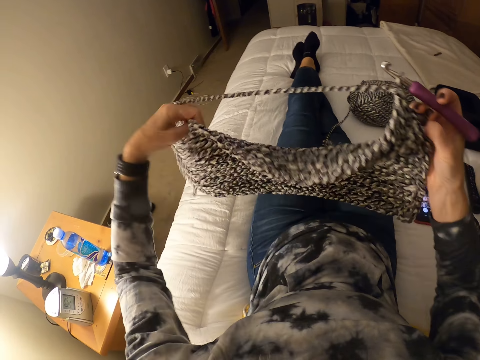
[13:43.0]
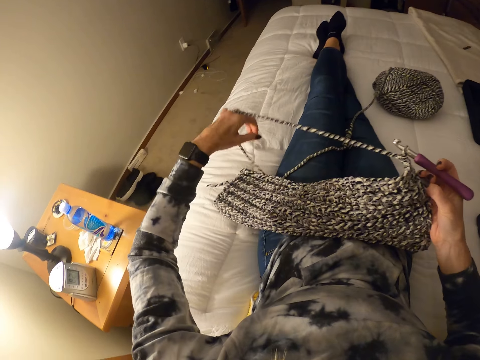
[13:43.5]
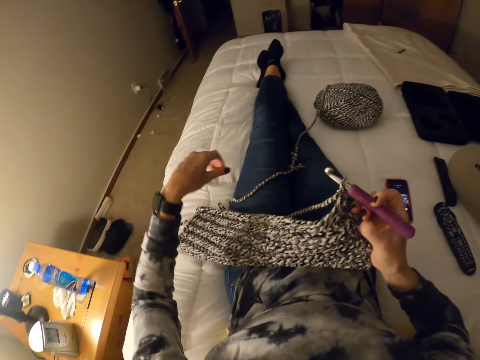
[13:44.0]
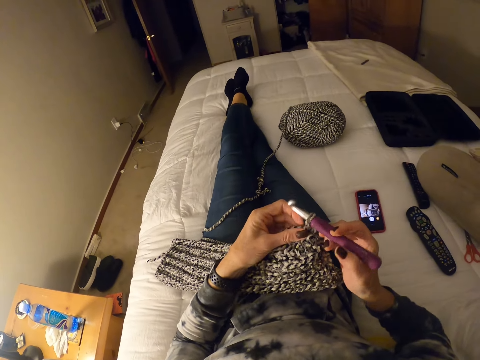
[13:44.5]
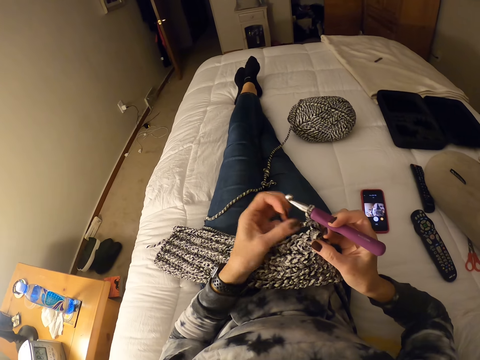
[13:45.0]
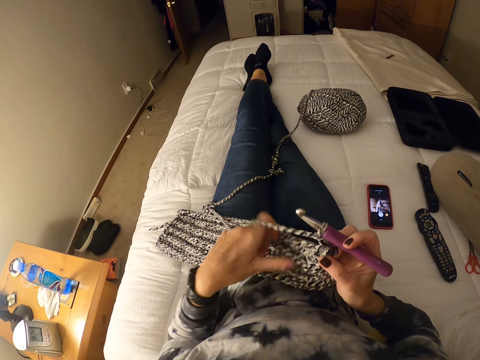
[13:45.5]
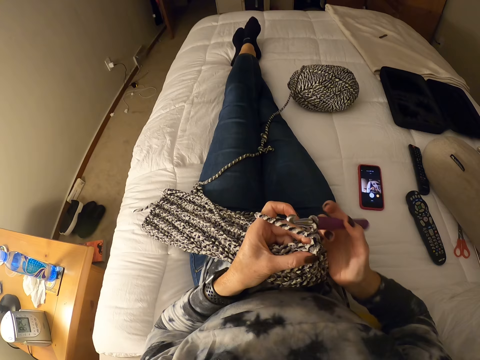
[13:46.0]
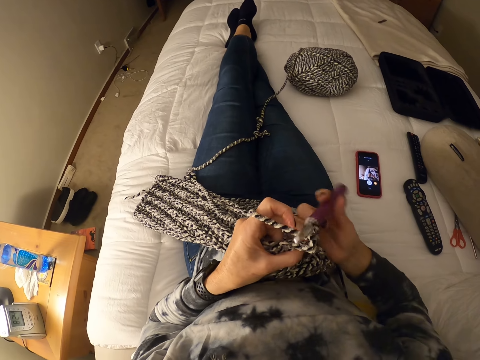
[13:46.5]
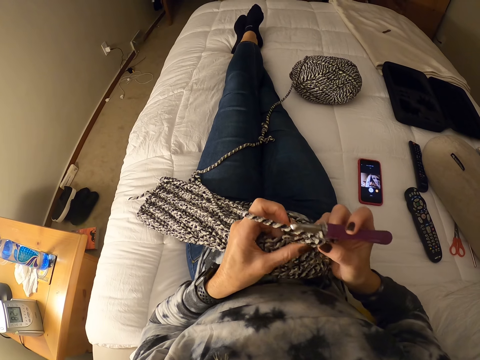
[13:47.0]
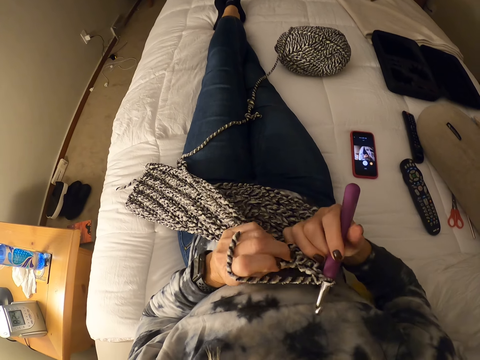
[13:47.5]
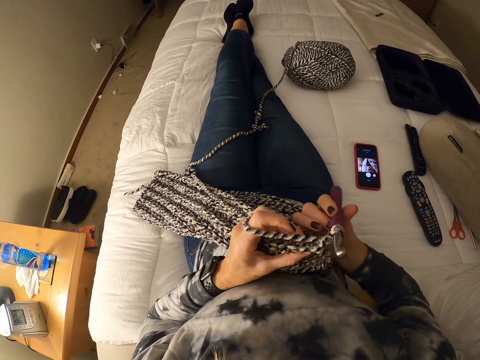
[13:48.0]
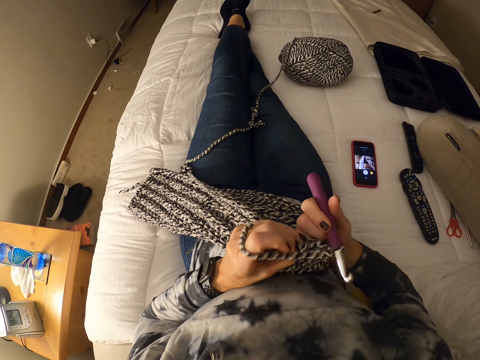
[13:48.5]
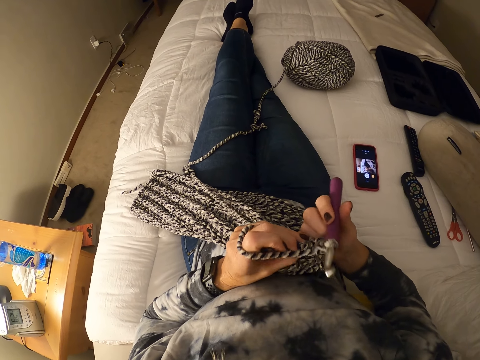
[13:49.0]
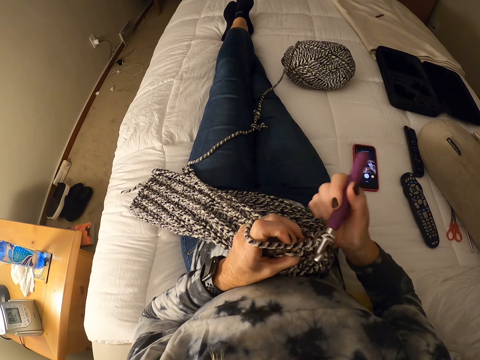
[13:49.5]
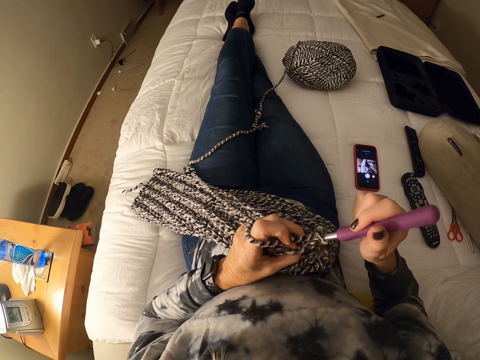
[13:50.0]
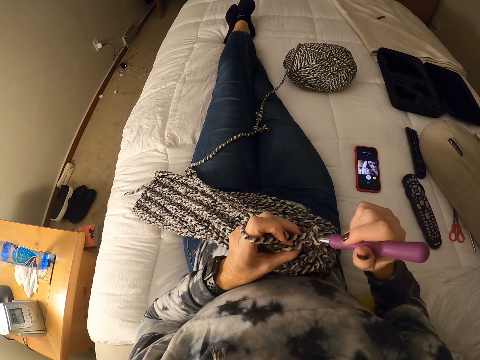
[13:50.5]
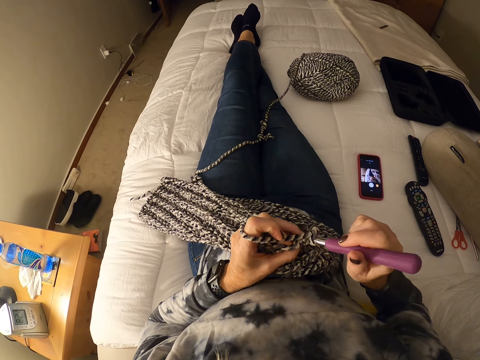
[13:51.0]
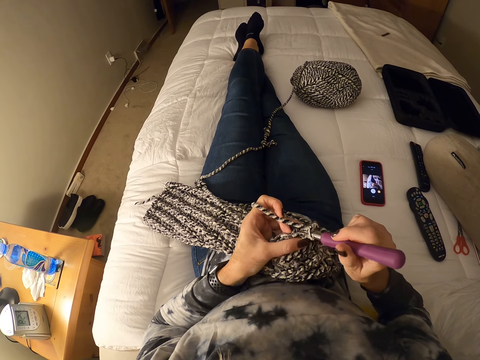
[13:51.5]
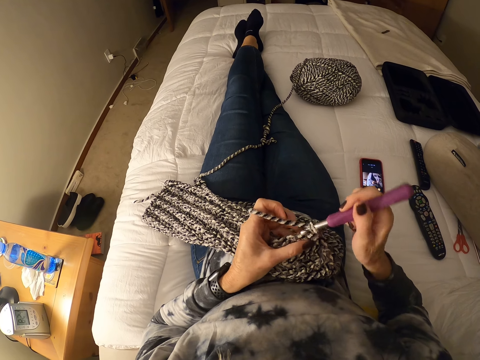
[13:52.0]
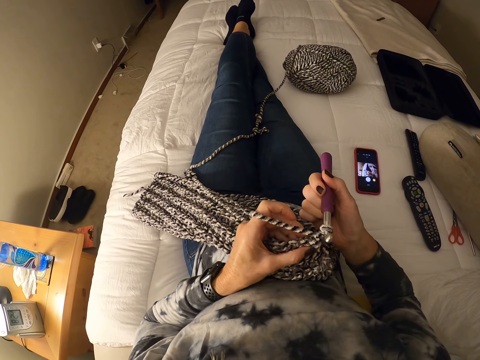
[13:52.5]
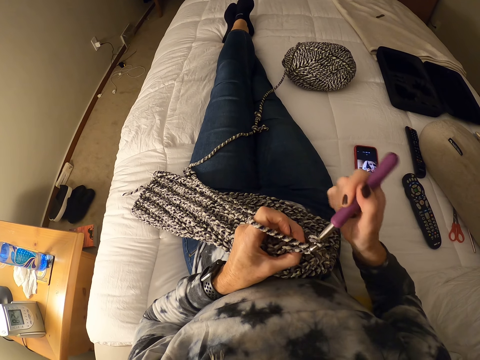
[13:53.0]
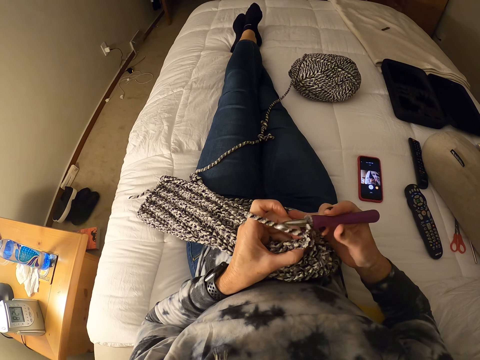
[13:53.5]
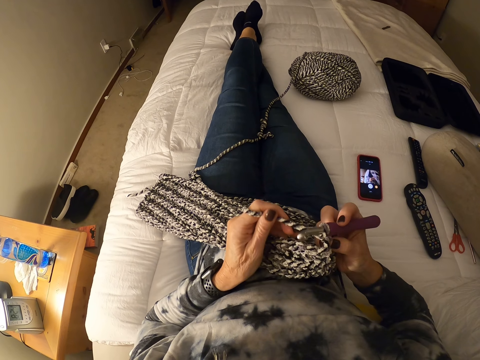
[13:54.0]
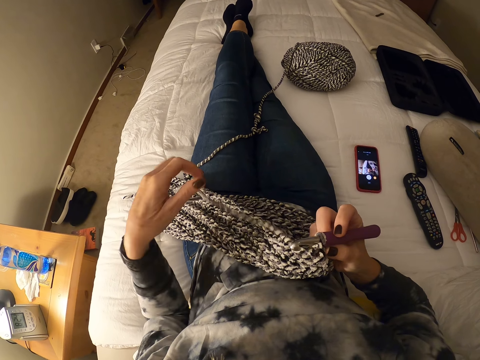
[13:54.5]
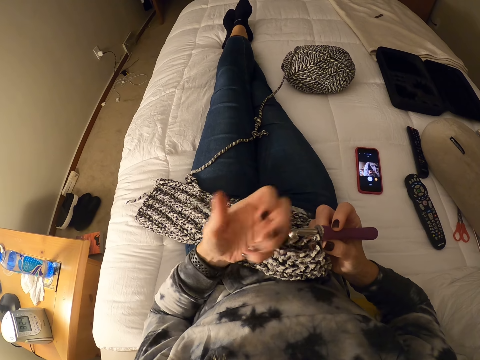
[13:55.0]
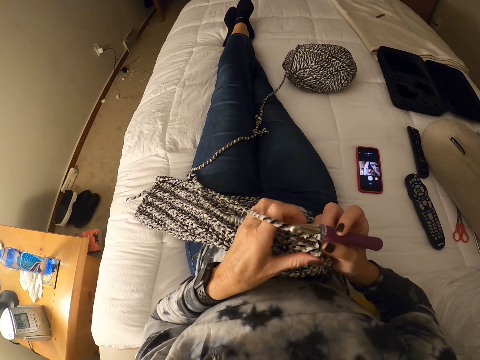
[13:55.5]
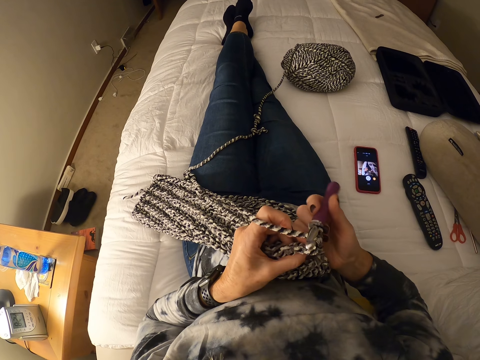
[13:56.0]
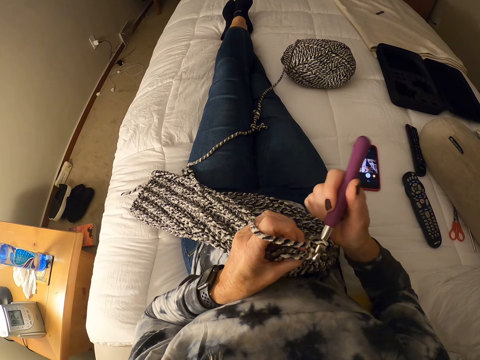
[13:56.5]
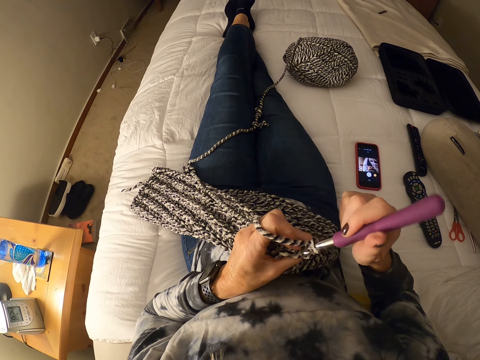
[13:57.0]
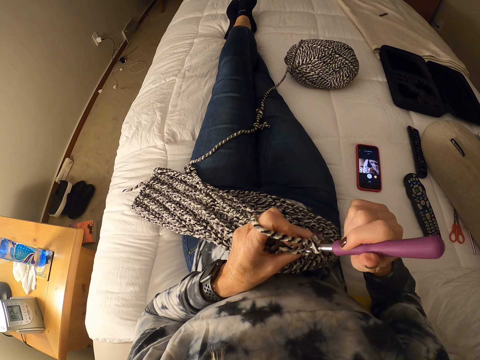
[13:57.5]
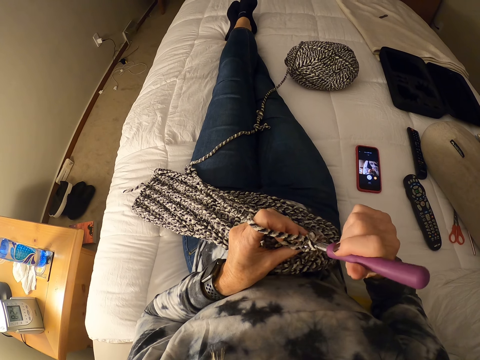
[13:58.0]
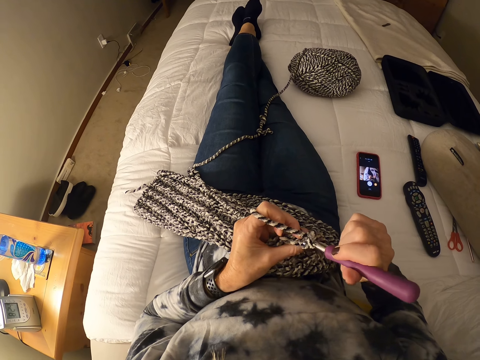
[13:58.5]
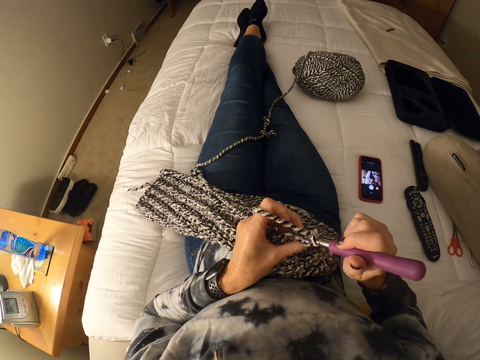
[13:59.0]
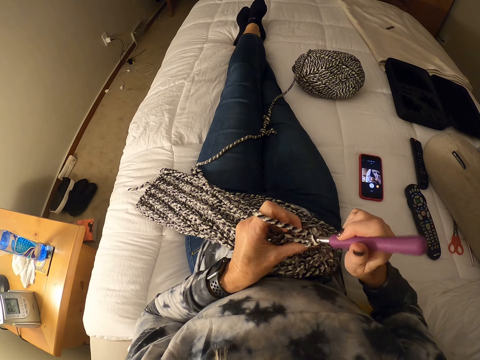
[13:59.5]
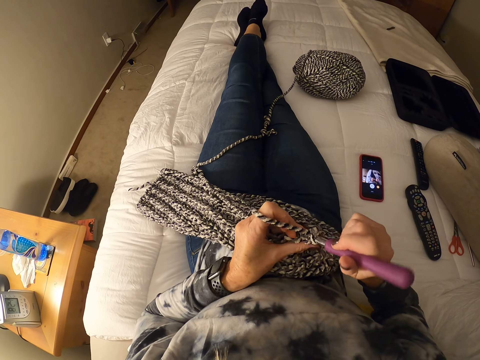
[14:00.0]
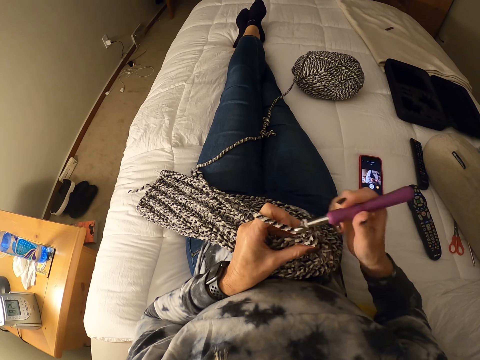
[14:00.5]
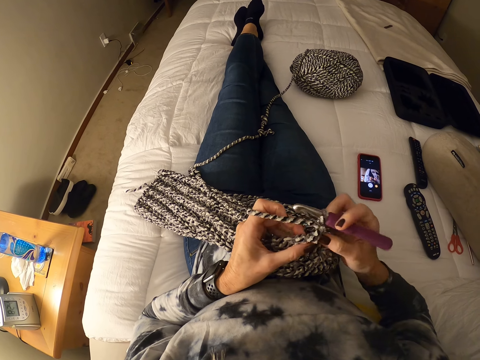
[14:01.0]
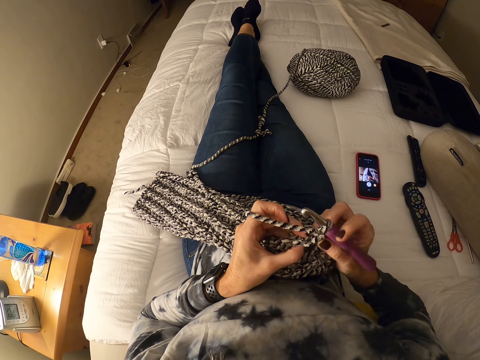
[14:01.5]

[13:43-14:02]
The camera wearer moves the crochet. They move the hands. They weave the fabric.

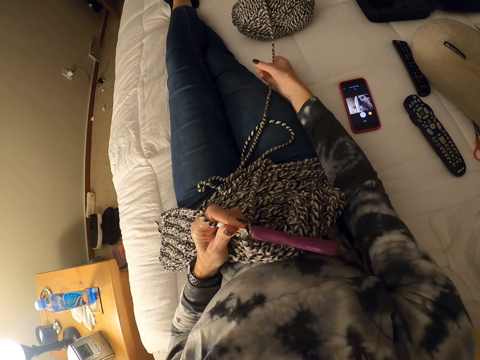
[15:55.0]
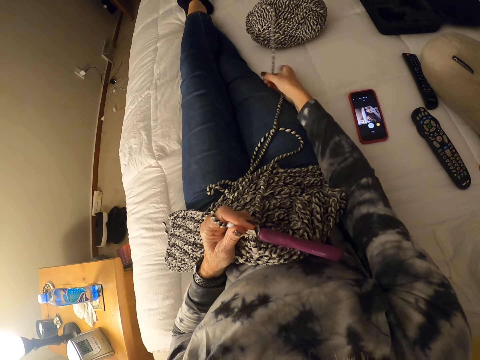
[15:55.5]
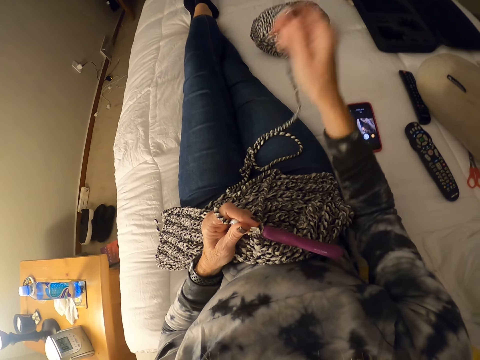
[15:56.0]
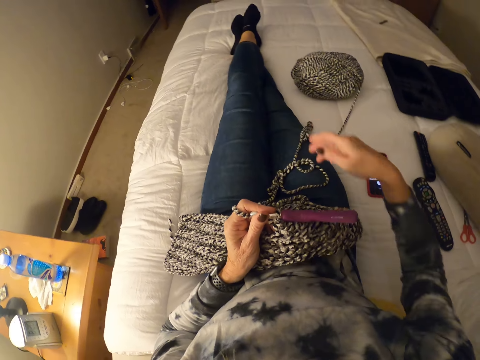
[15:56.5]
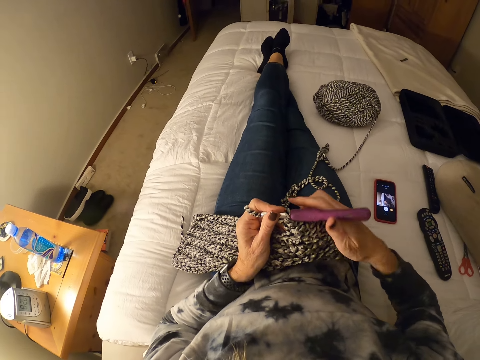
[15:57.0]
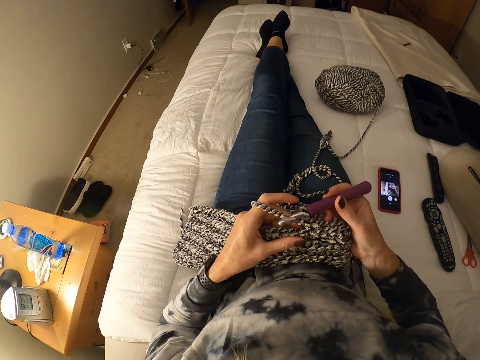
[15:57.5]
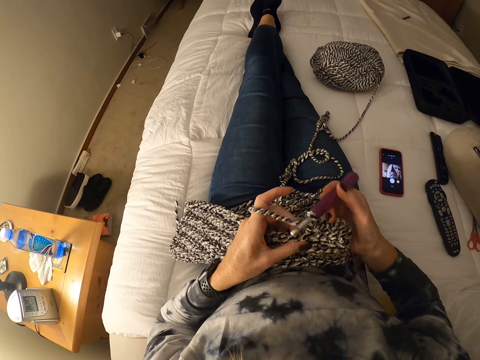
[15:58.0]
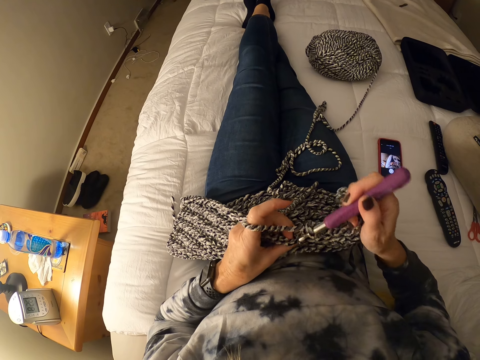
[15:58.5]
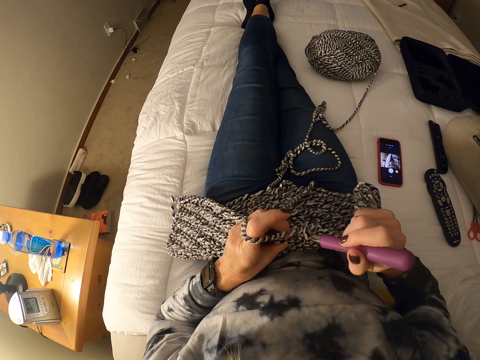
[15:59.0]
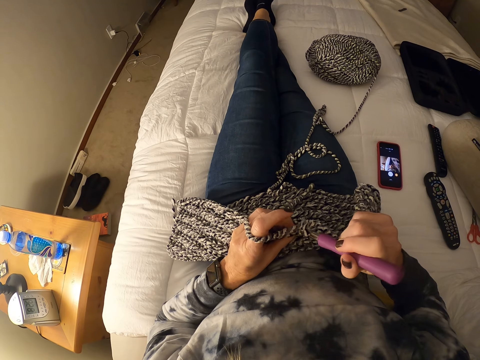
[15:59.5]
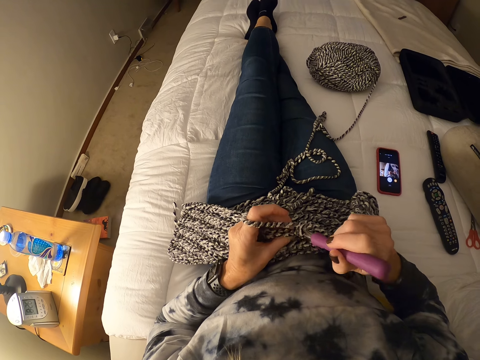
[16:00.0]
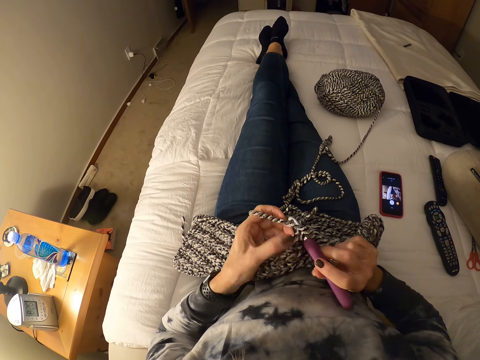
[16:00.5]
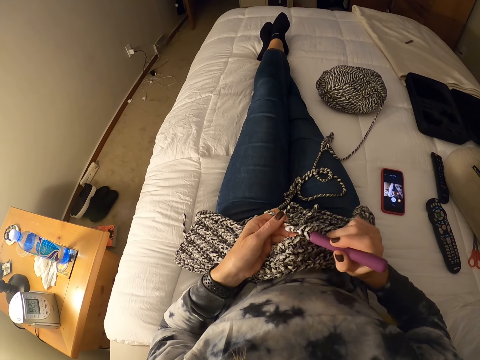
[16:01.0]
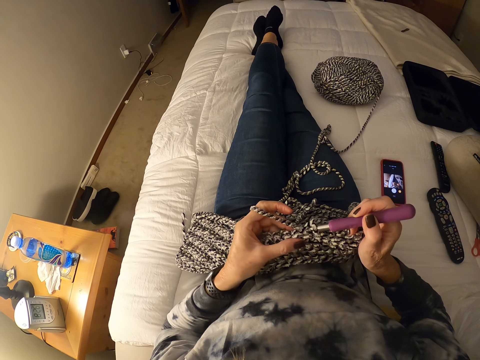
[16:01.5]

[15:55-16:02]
The camera wearer weaves the fabric.
